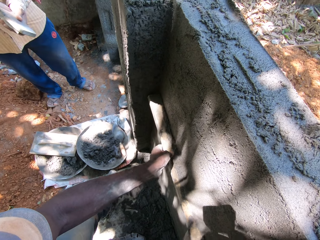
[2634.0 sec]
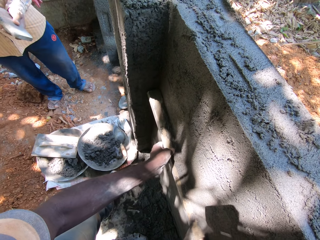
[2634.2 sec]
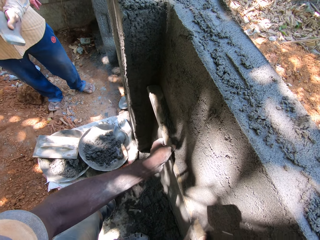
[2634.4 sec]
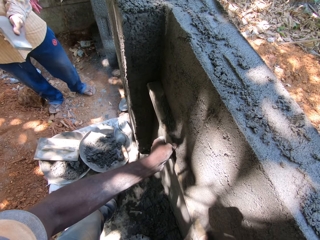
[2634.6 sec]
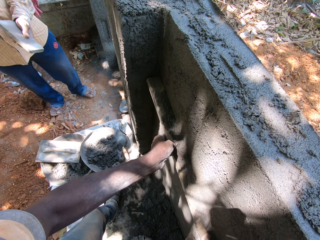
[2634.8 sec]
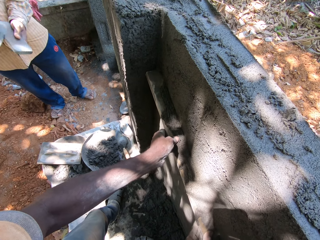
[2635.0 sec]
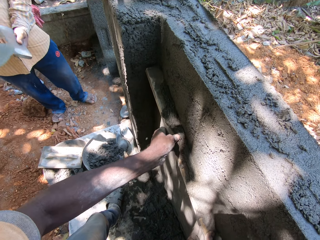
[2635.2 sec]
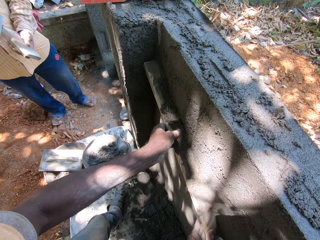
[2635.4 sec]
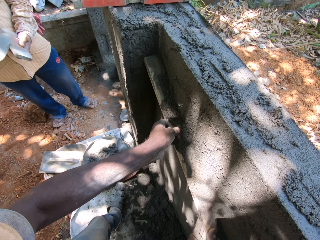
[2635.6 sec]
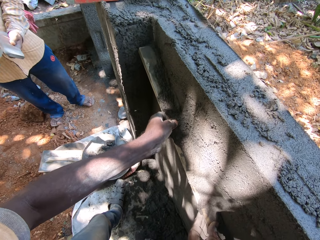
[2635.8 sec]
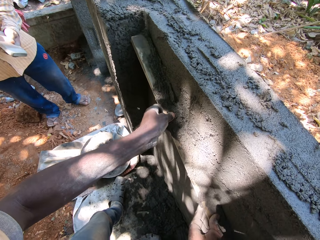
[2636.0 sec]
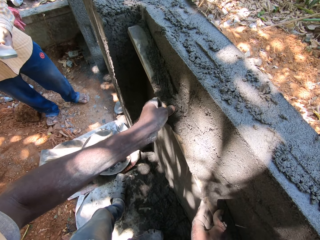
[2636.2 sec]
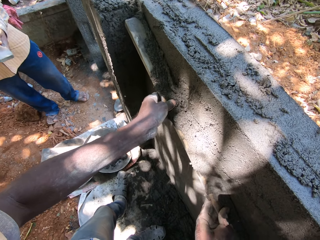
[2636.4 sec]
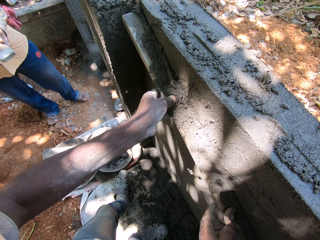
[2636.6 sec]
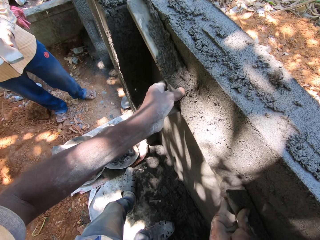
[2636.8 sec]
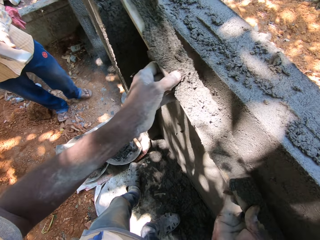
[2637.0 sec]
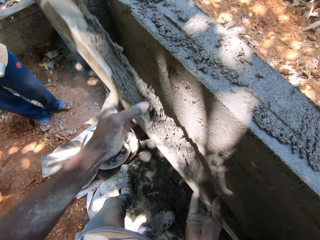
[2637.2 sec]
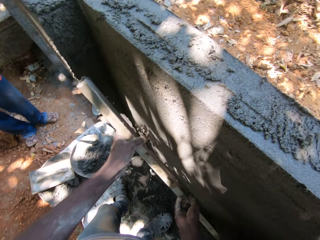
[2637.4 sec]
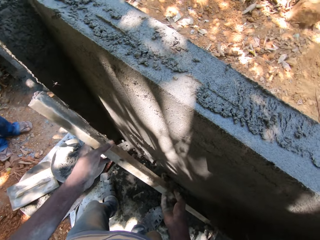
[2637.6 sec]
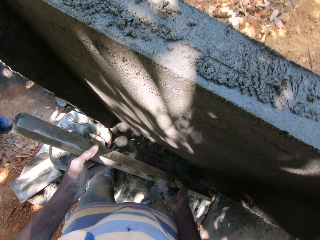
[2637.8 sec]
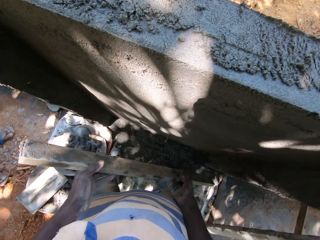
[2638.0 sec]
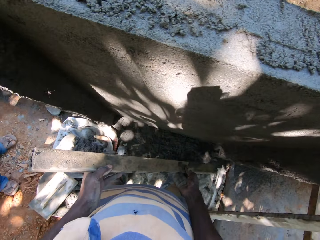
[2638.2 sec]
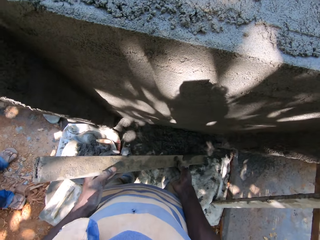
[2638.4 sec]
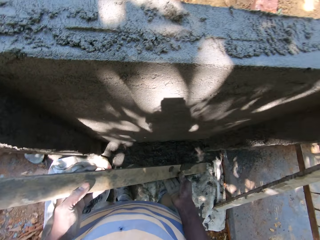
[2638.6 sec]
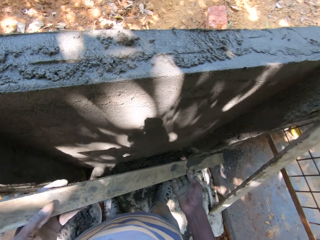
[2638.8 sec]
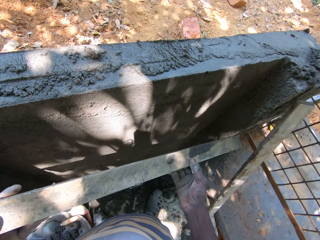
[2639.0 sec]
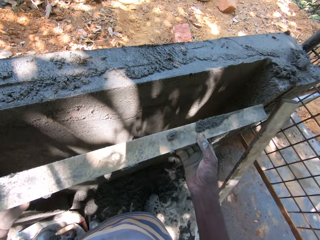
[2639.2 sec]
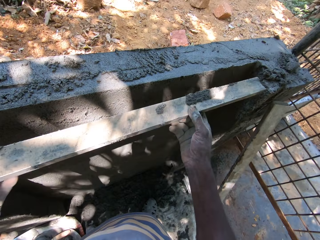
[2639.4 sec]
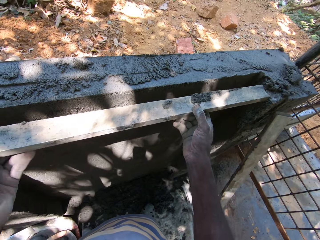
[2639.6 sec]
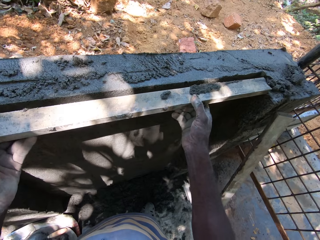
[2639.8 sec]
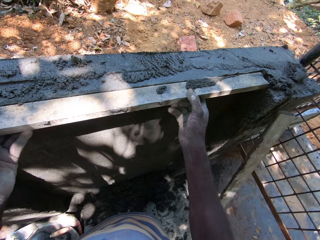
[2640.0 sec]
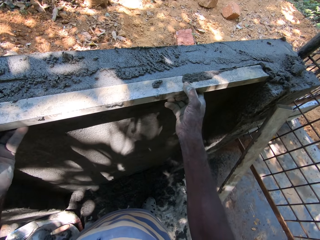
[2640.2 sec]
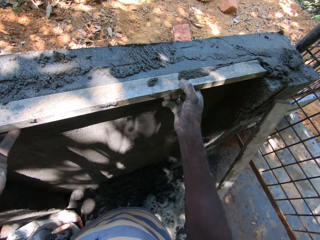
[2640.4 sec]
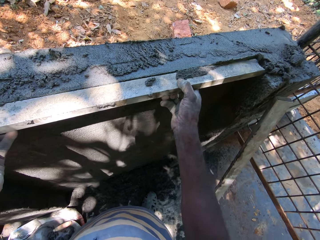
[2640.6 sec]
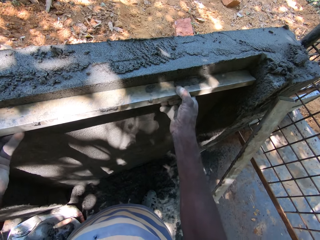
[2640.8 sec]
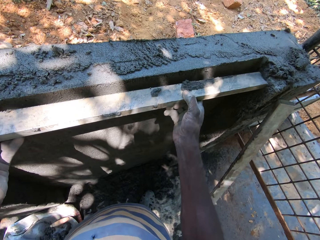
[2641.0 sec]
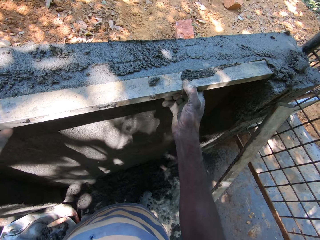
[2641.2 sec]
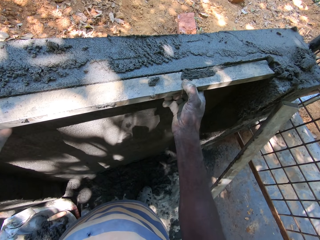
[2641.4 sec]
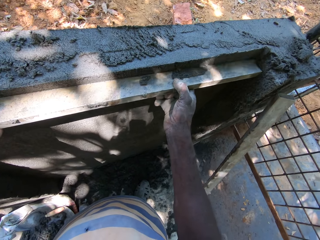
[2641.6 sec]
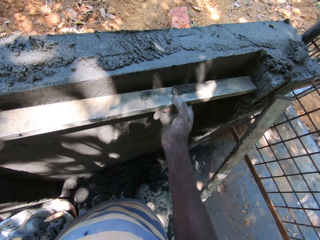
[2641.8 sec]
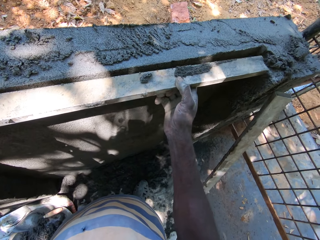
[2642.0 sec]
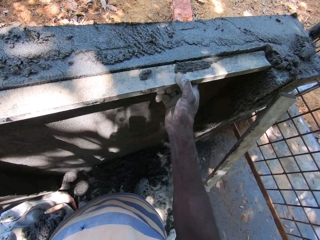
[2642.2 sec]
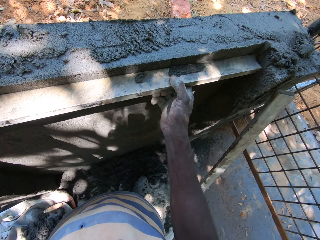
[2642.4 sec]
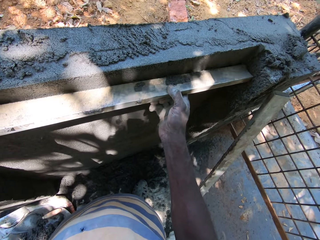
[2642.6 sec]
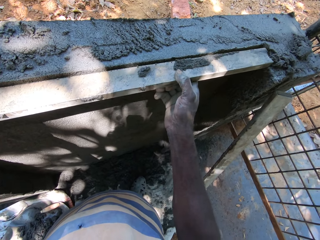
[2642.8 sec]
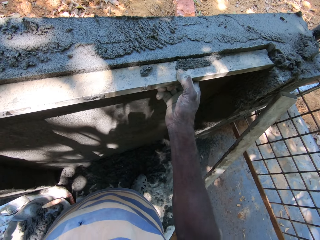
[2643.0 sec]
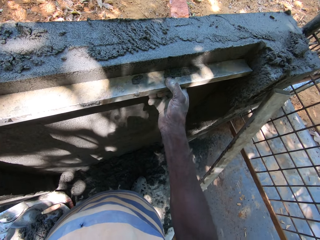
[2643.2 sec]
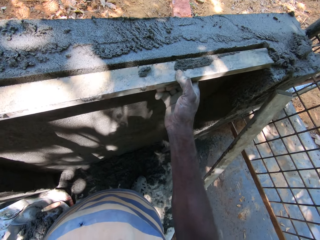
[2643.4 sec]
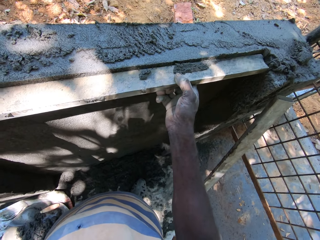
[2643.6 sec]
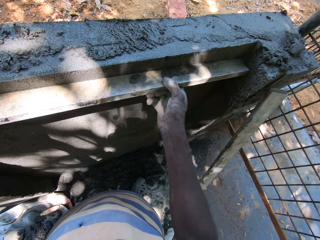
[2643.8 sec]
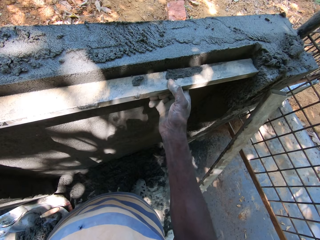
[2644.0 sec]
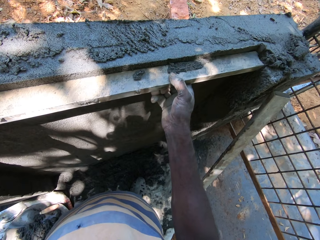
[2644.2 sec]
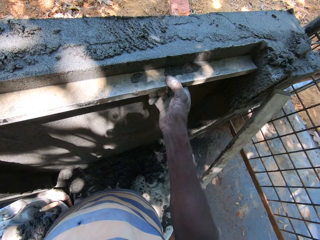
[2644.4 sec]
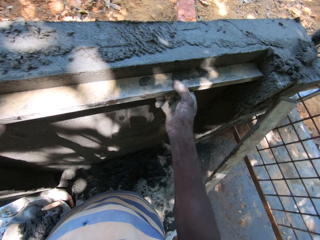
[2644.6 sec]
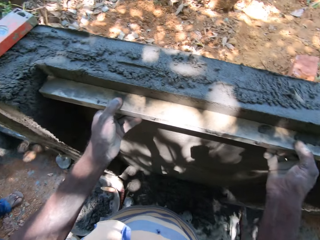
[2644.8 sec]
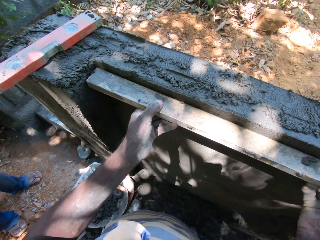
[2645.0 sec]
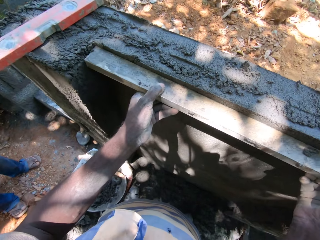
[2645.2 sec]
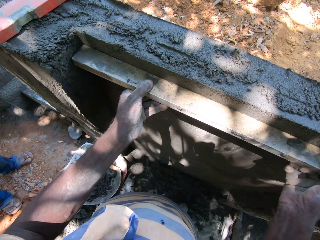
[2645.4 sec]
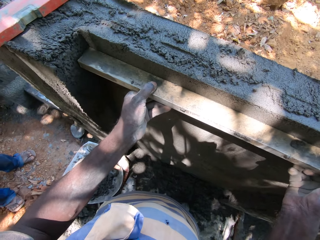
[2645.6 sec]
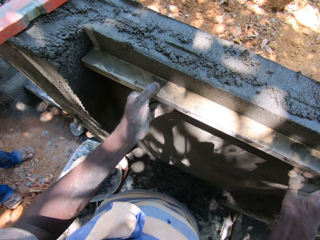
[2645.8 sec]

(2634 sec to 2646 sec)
A man scrapes a plank with a hand trowel in his right hand. The camera wearer shakes off the plank with both hands. They adjust the plastered wall with the plank with both hands.

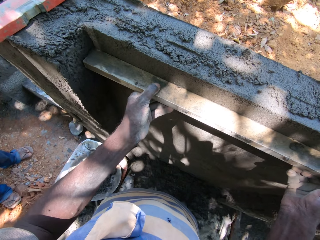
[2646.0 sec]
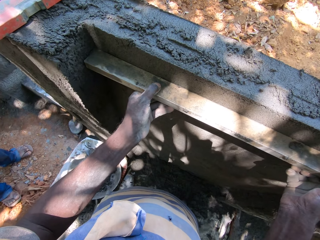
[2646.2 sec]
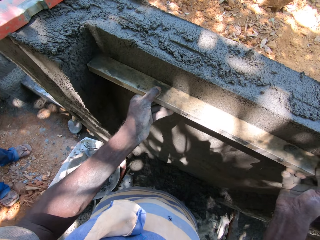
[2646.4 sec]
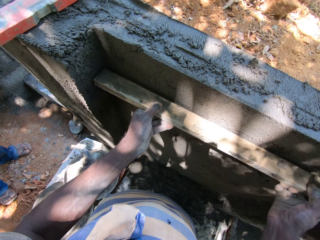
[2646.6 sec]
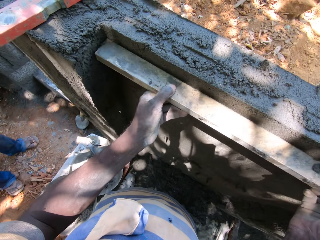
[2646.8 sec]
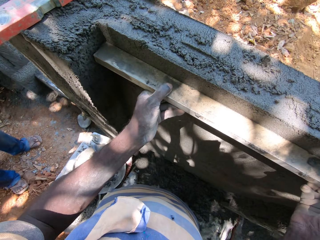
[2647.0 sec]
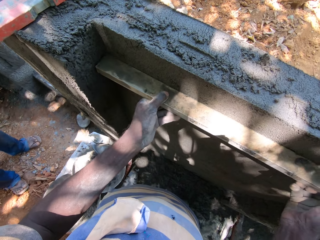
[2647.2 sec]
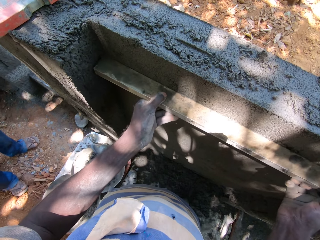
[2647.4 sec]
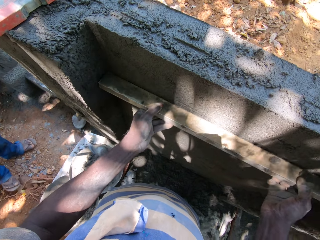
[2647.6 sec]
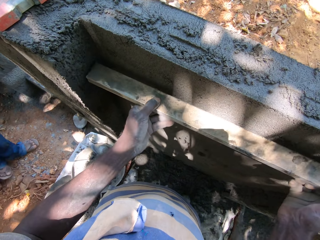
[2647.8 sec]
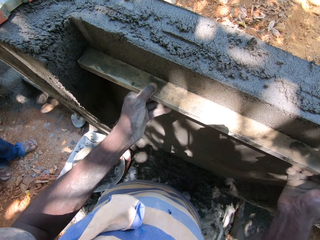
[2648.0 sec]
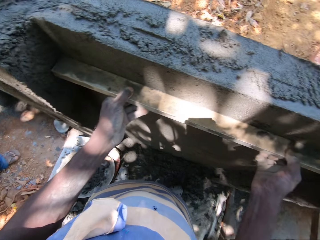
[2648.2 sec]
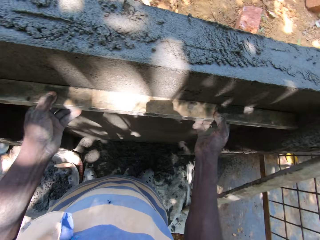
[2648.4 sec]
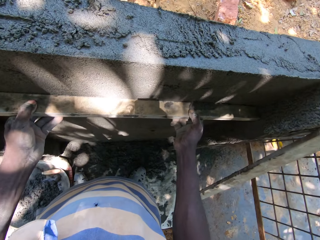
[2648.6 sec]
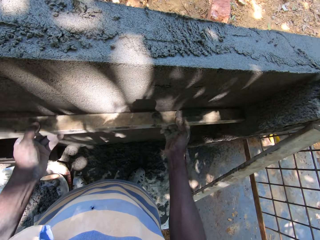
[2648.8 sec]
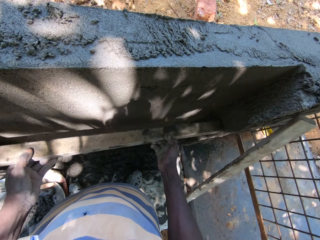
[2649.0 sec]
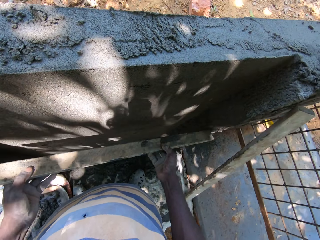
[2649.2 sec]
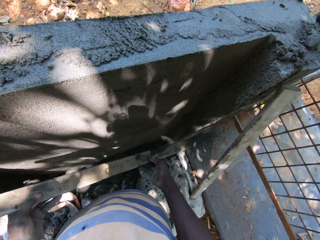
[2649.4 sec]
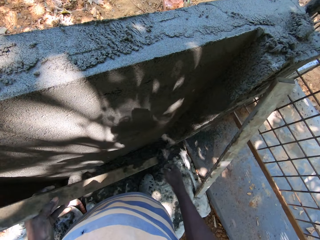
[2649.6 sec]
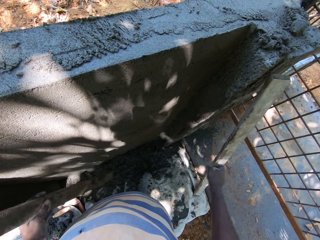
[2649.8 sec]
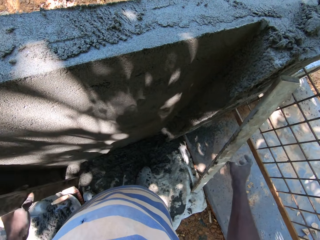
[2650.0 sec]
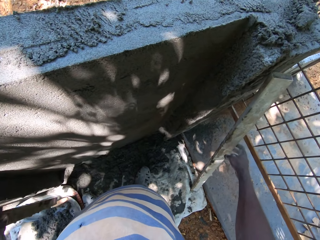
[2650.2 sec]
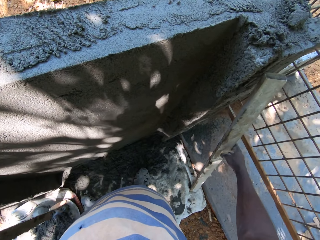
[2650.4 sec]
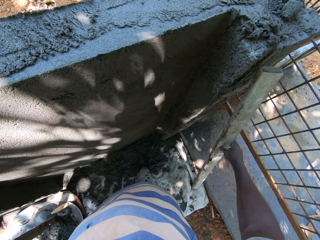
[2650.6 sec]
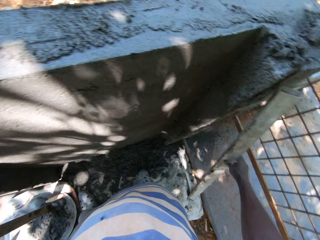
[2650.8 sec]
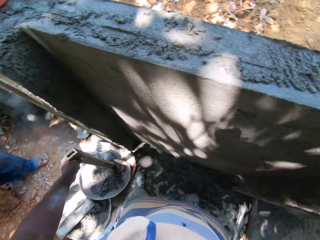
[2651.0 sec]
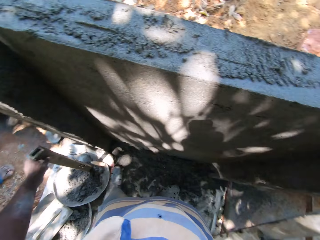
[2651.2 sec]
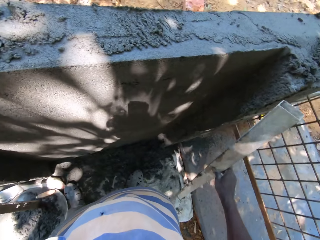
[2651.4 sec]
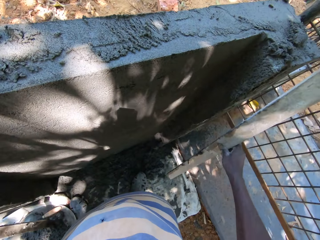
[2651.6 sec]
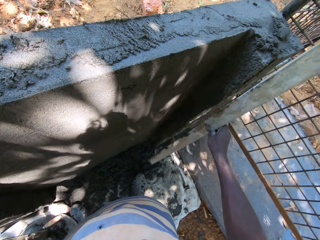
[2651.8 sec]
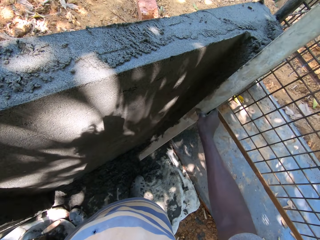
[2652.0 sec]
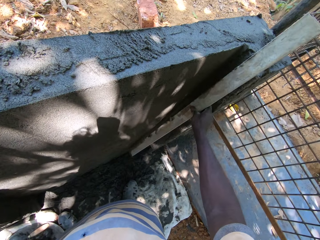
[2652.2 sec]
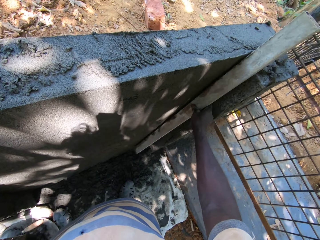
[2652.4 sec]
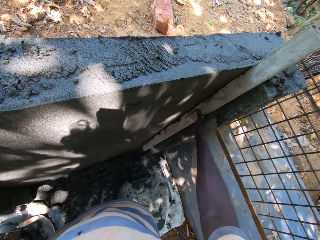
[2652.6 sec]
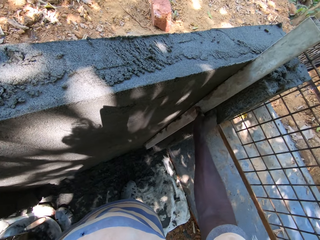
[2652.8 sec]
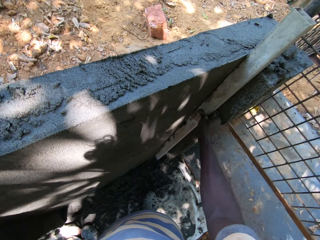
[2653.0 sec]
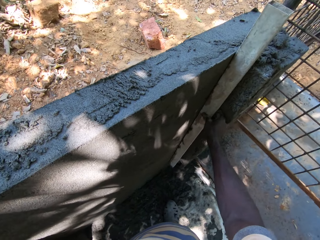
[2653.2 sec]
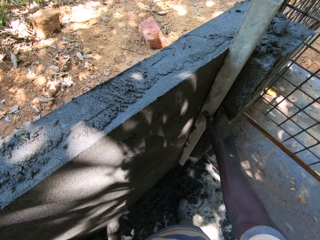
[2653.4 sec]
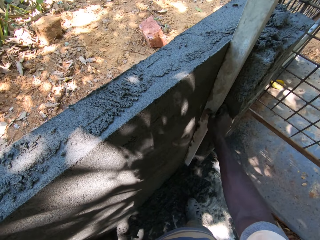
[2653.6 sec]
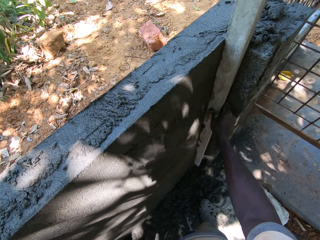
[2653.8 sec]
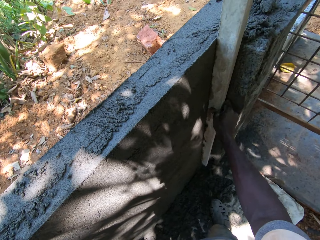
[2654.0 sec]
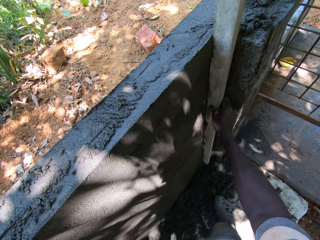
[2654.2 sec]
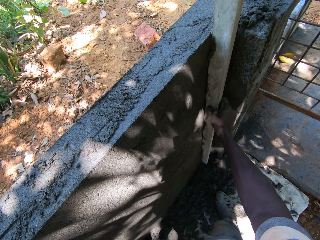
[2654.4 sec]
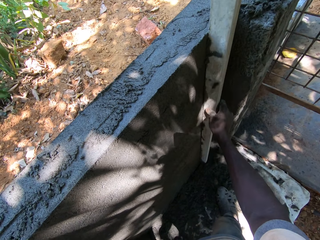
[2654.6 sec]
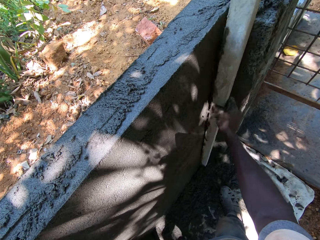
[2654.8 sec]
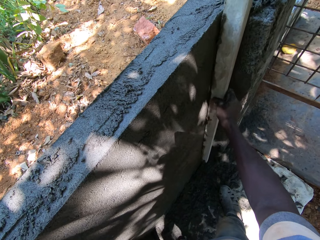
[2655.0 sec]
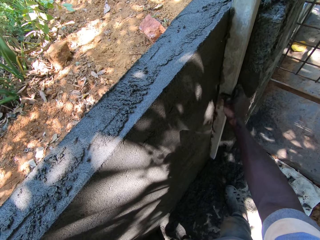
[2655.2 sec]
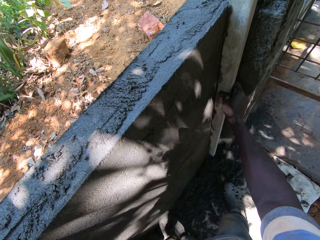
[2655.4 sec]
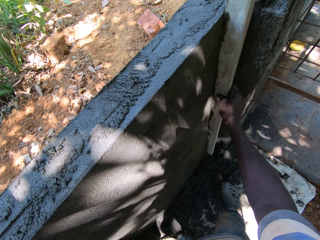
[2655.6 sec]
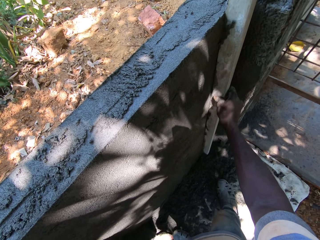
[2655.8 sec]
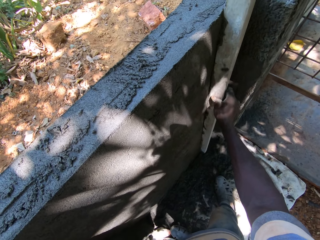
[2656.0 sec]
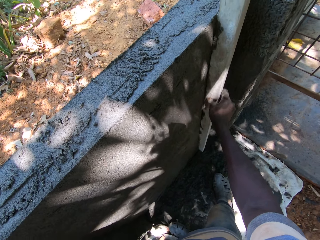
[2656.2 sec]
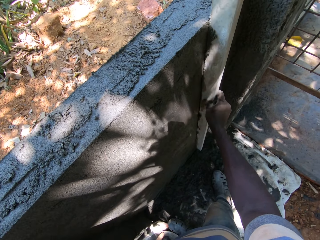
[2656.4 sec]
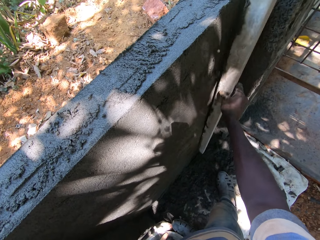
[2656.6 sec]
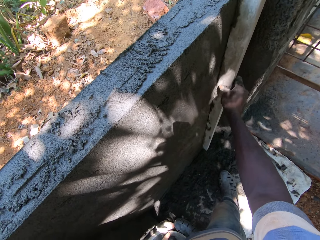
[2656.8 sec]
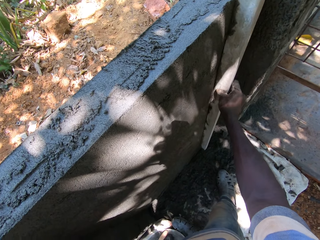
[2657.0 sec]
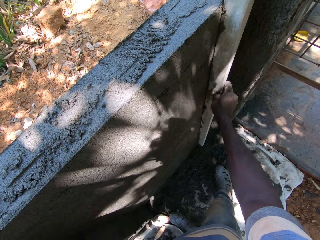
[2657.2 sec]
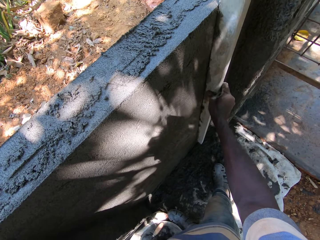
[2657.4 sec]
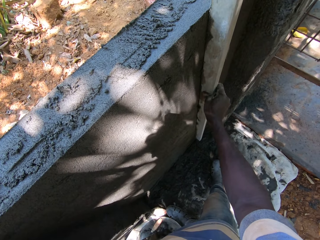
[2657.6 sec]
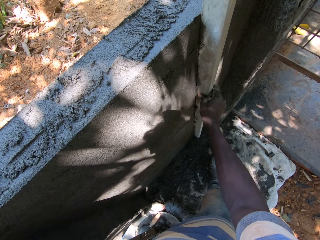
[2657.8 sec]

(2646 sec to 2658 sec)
The camera wearer drops the plank in the pan with his left hand. He picks up a plank or metal on the ground with his right hand. He adjusts the plastered wall with the plank in his right hand. He smoothens the wall with the metal.
